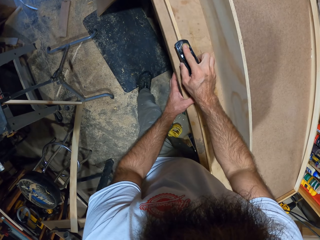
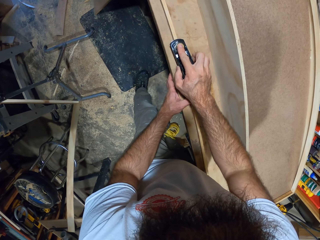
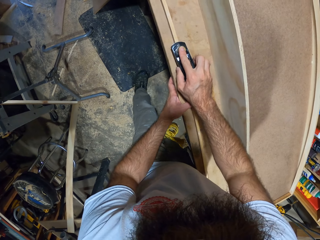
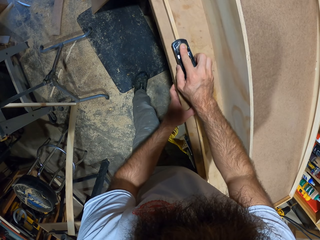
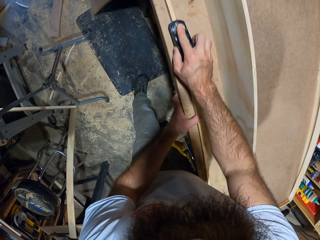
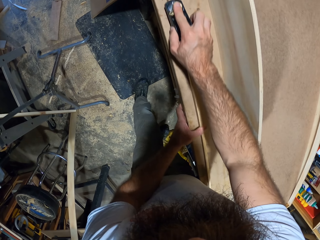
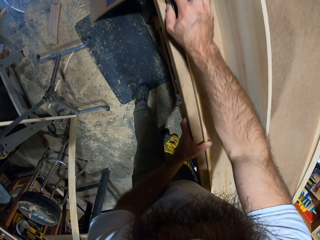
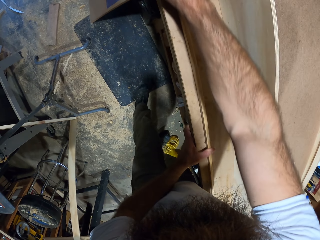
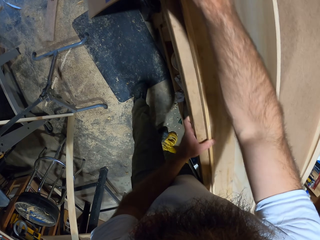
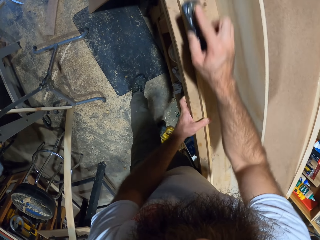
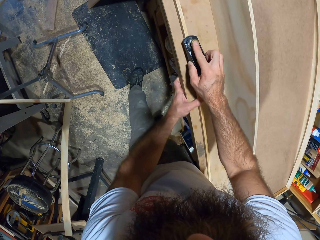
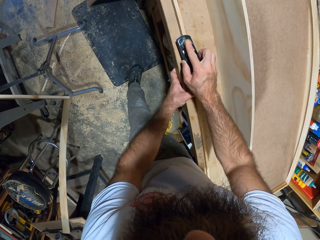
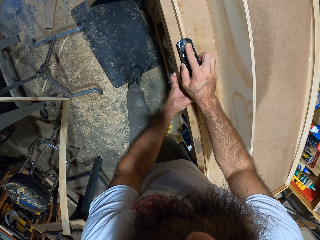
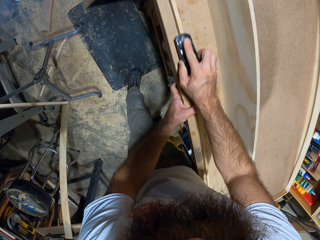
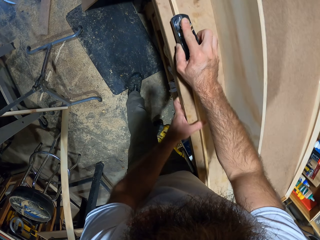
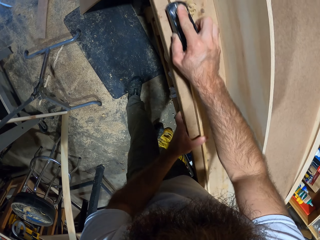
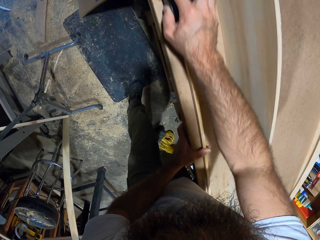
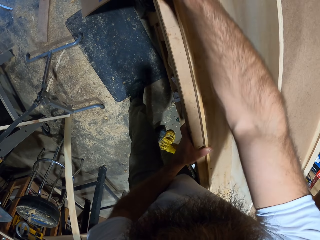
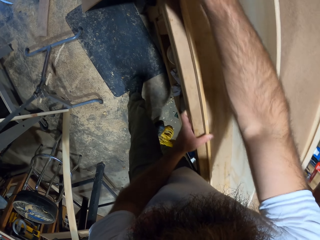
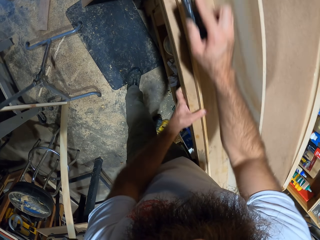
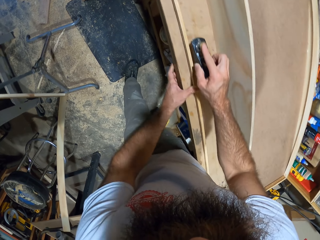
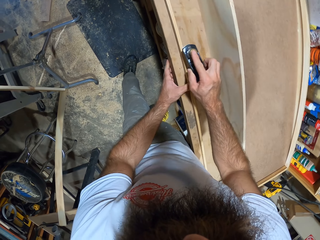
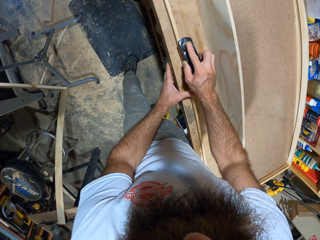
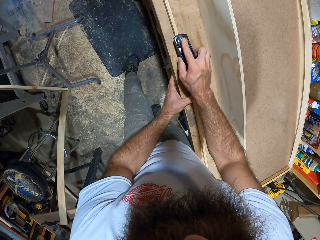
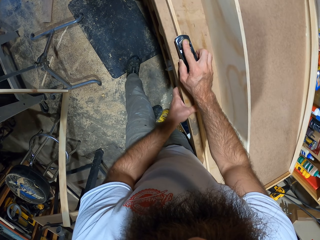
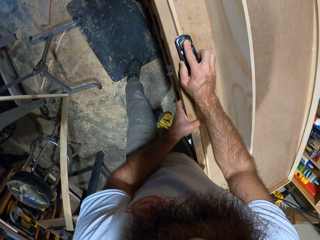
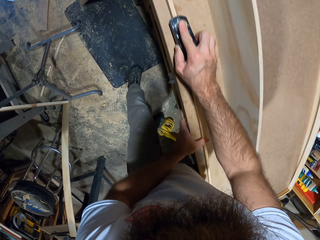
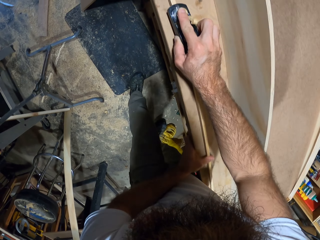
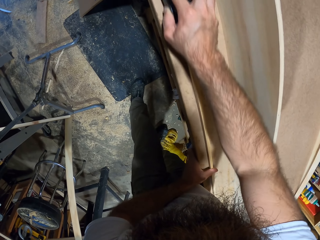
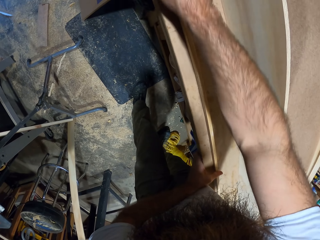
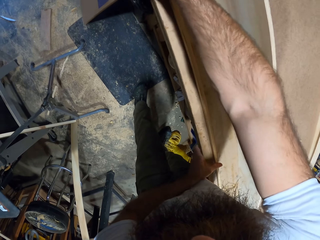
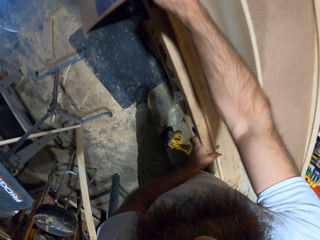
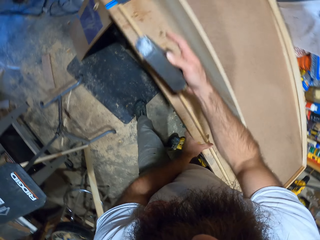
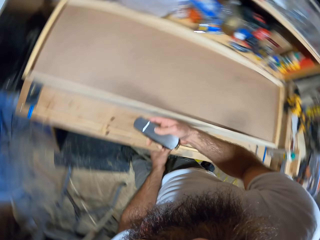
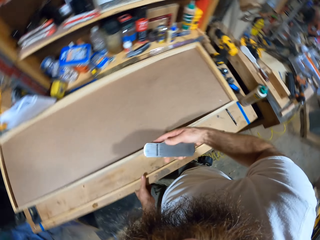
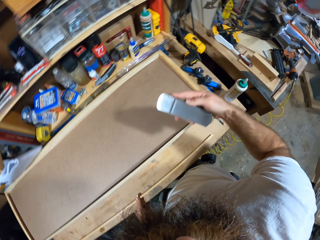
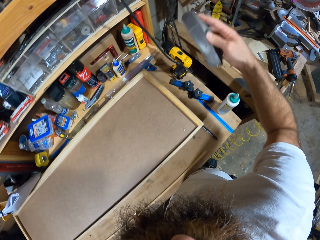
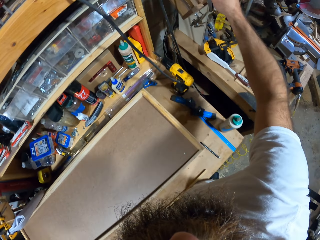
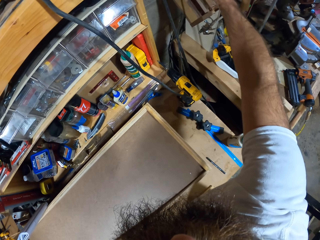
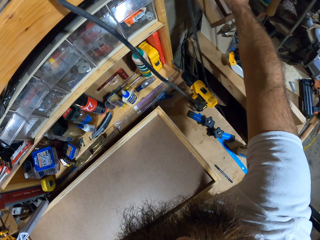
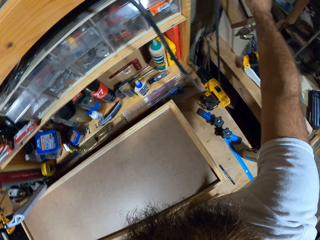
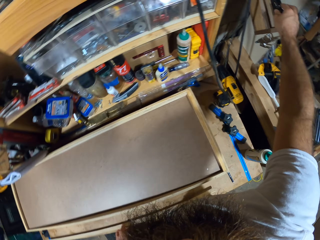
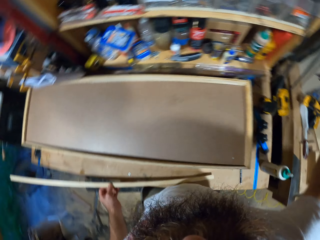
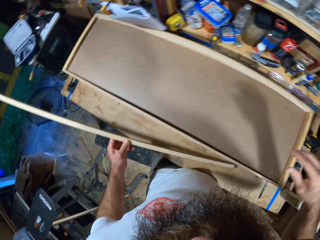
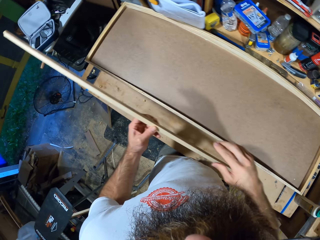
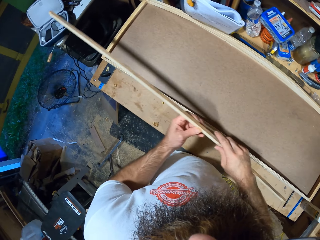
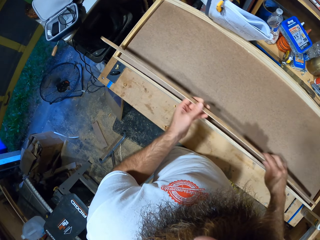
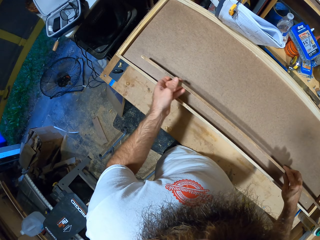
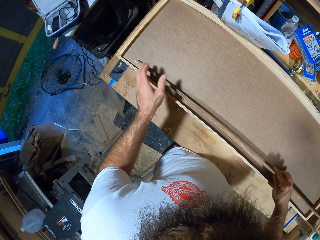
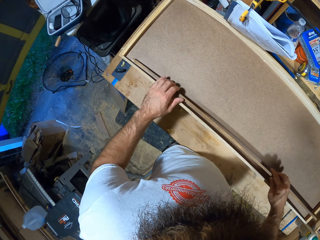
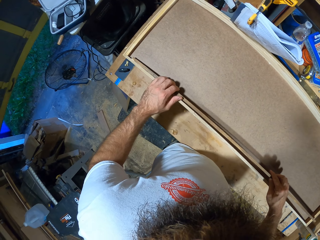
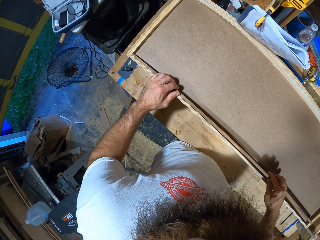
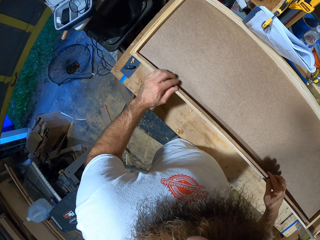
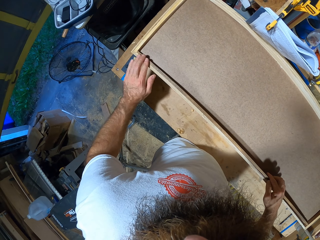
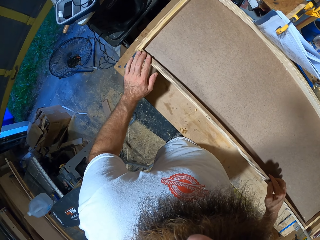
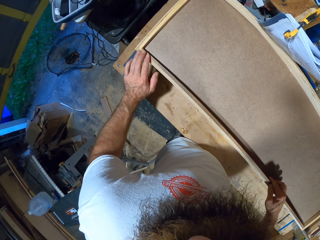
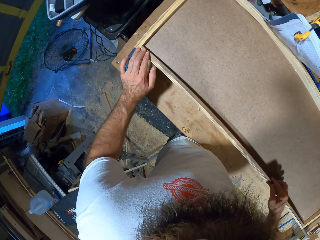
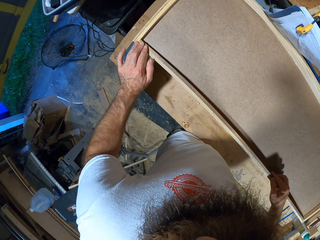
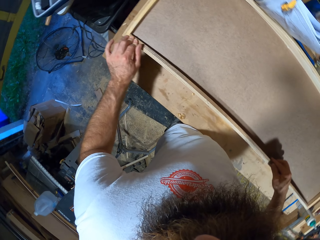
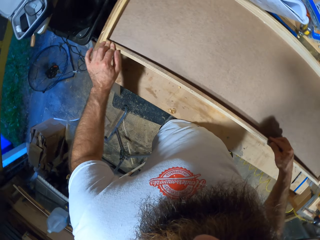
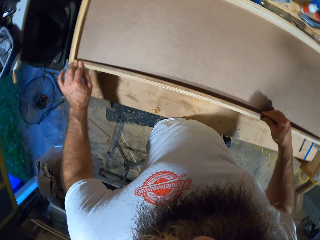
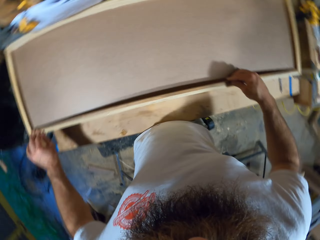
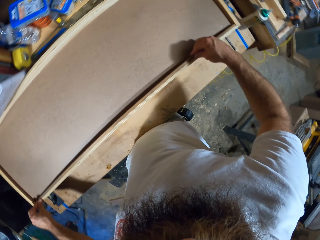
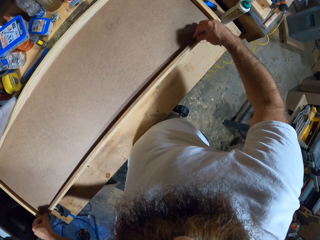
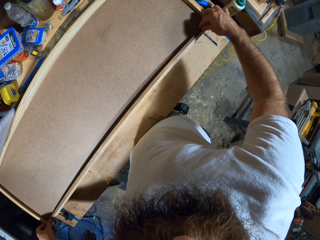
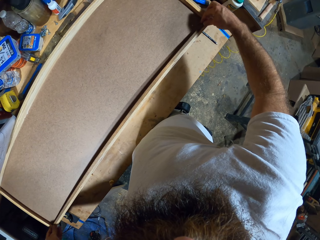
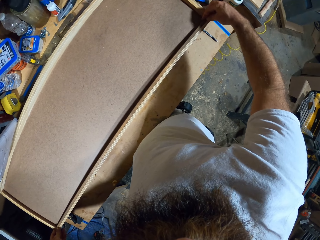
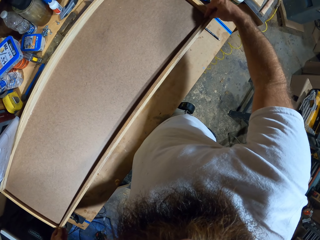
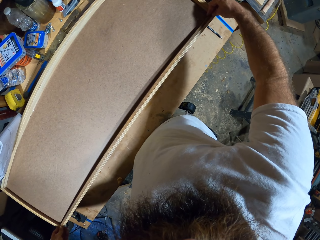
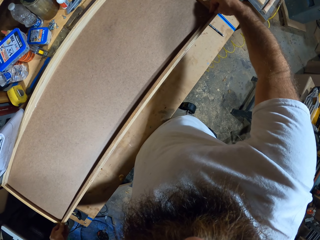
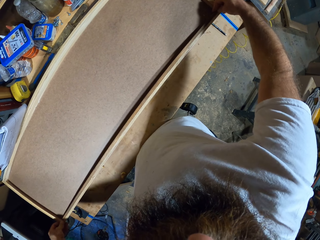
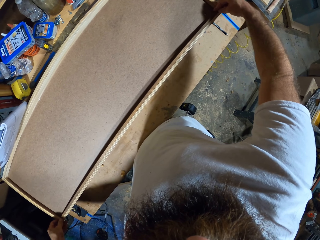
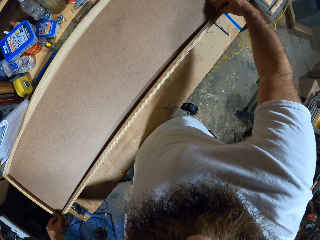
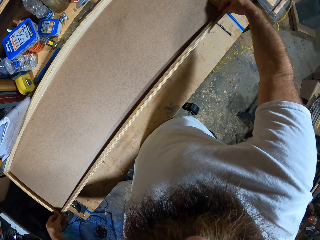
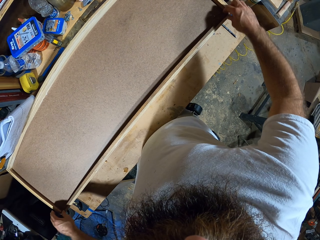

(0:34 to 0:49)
The camera wearer scrapes the planks with a wood scraper with his right hand. He cuts the wood. He drops the wood scraper on a shelf with his right hand. He holds the plank with both hands. He fits the wood. He places the plank by the wooden frame with both hands.

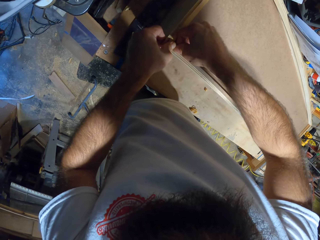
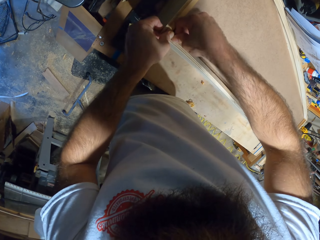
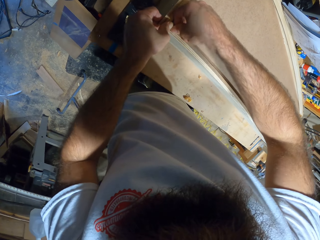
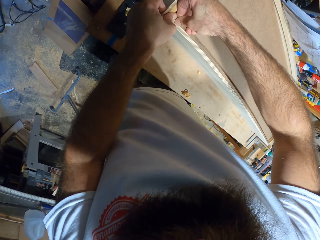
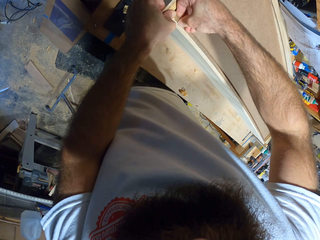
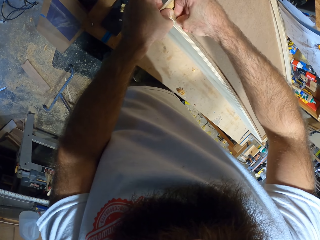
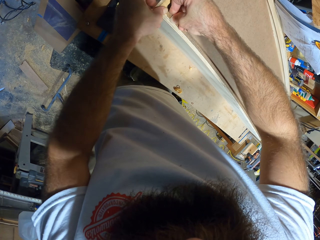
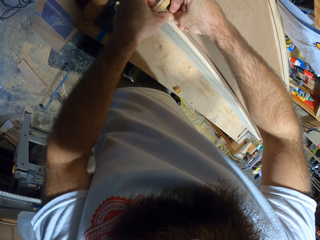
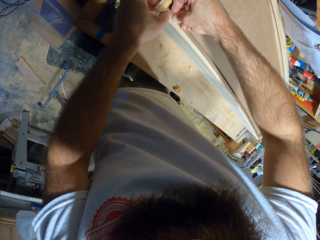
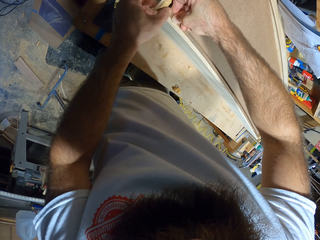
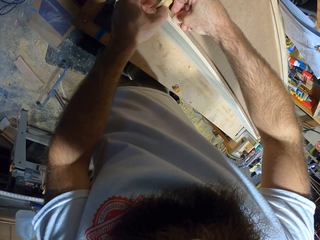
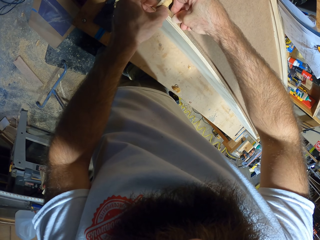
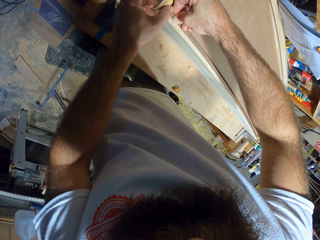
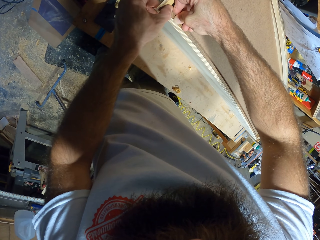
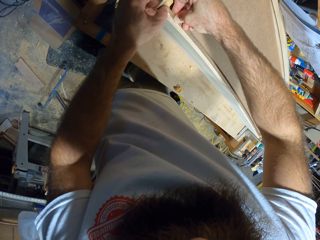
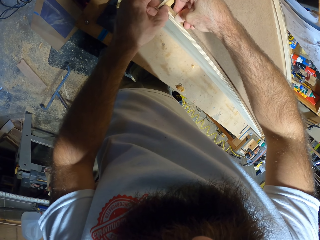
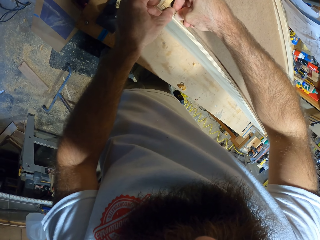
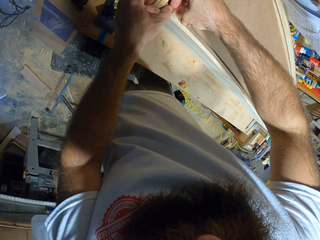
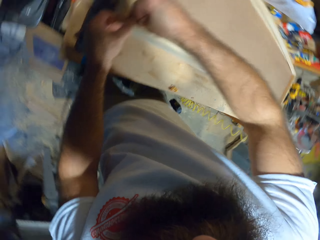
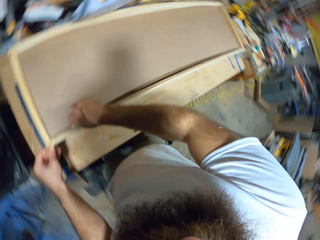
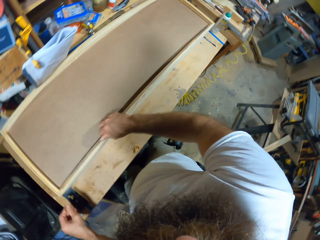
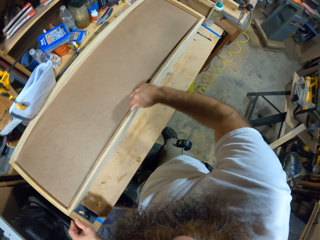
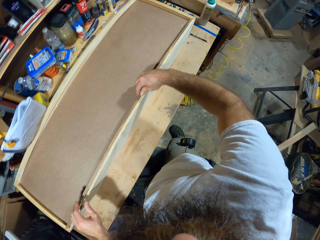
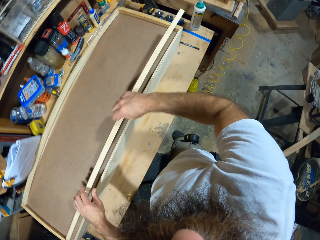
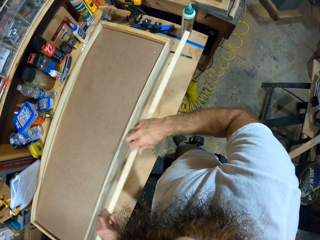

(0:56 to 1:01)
The camera wearer removes the plank from the wooden frame with both hands.

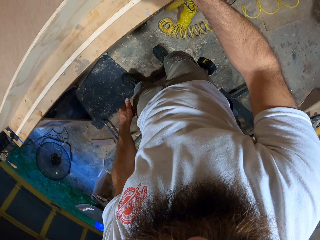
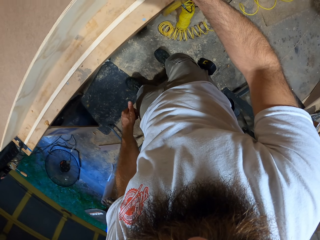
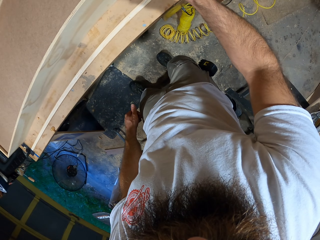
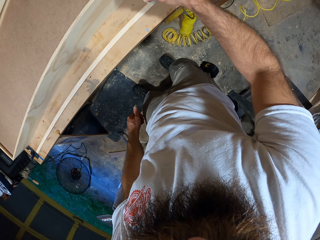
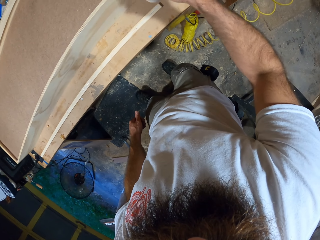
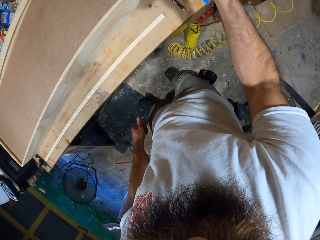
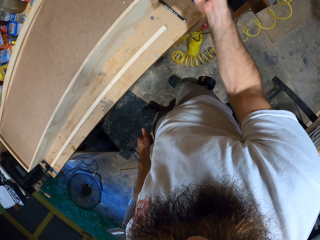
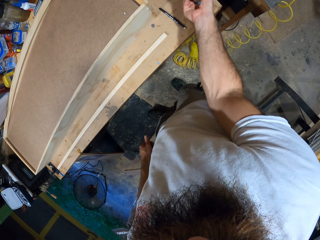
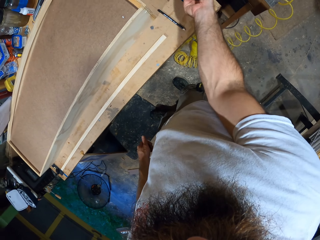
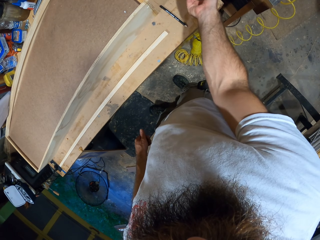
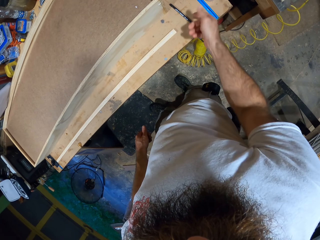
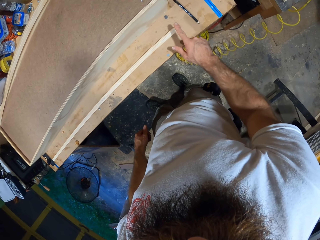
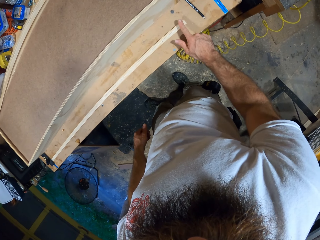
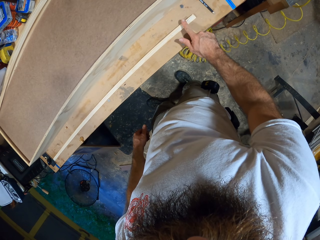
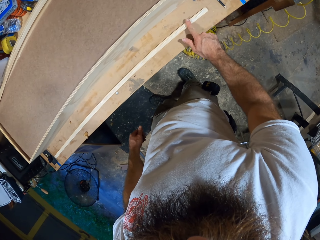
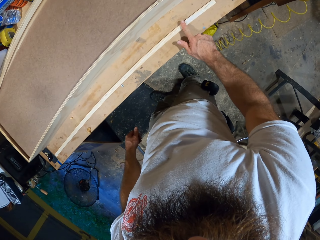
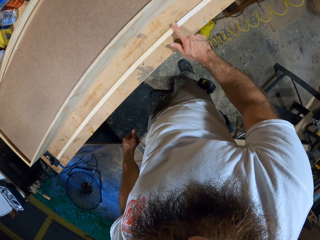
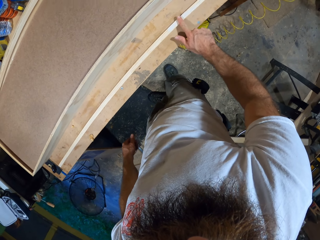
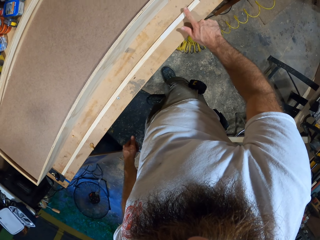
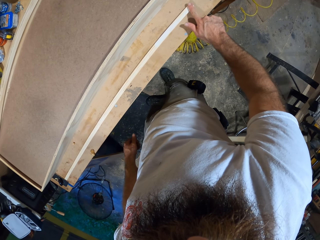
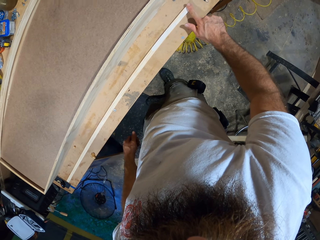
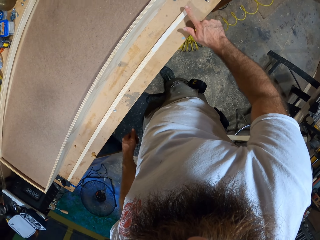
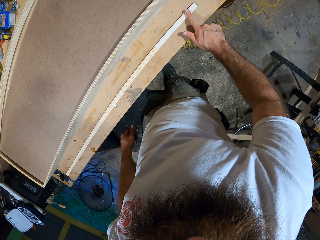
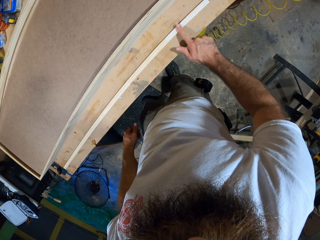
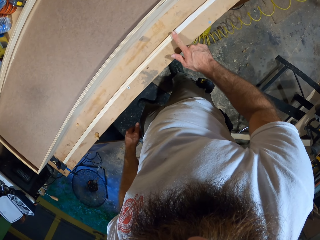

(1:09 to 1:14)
The camera wearer puts the glue down. He rubs the glue on the plank with his right index finger.
